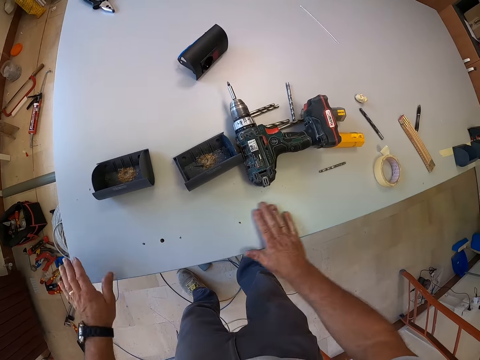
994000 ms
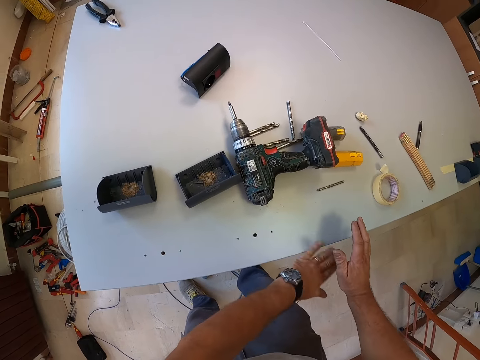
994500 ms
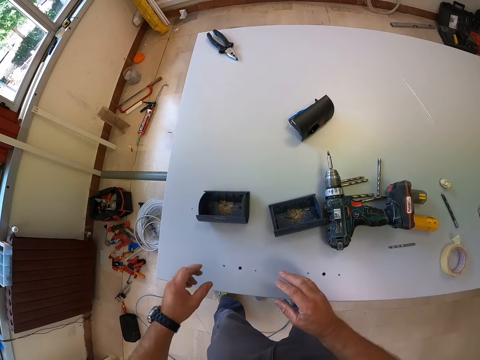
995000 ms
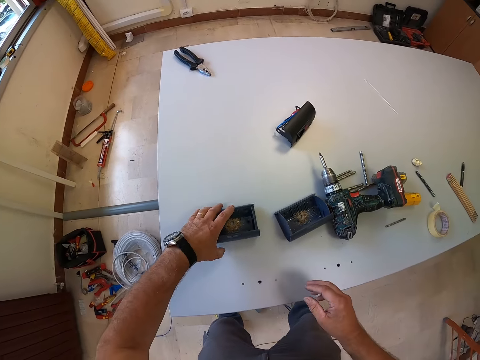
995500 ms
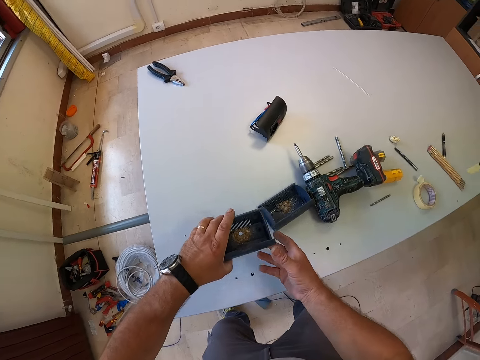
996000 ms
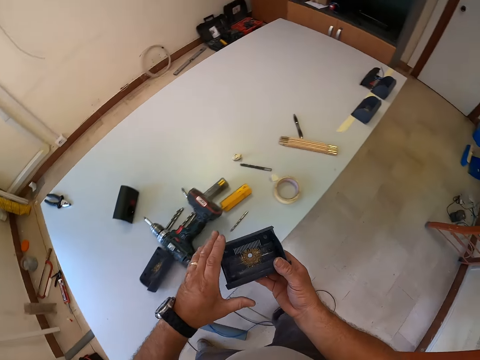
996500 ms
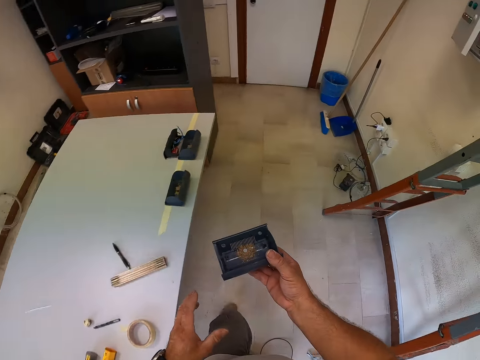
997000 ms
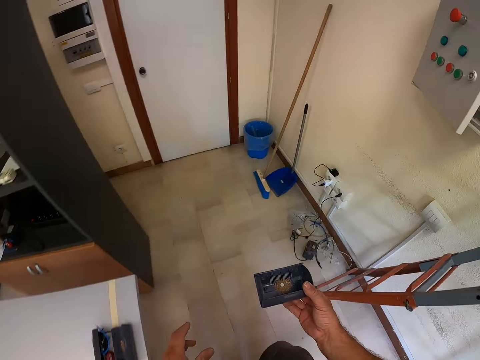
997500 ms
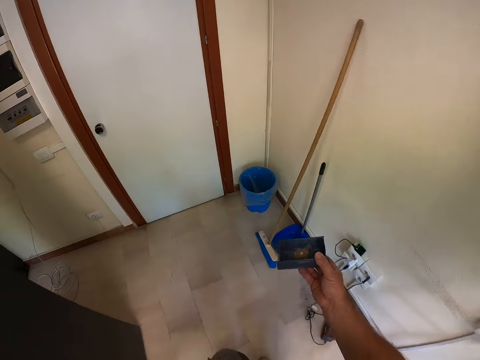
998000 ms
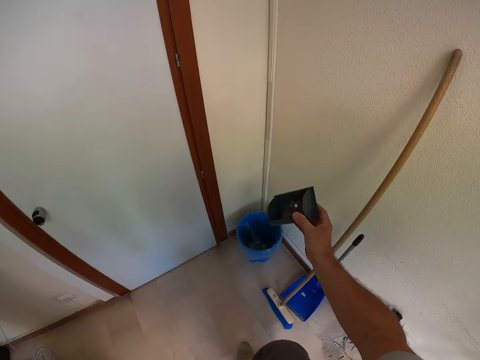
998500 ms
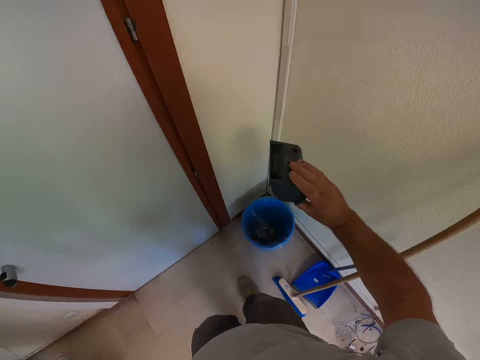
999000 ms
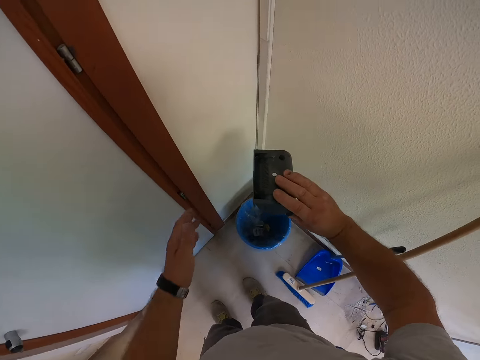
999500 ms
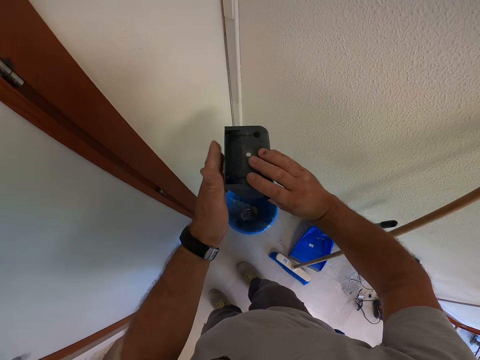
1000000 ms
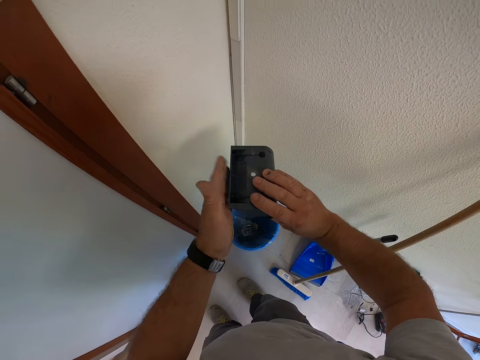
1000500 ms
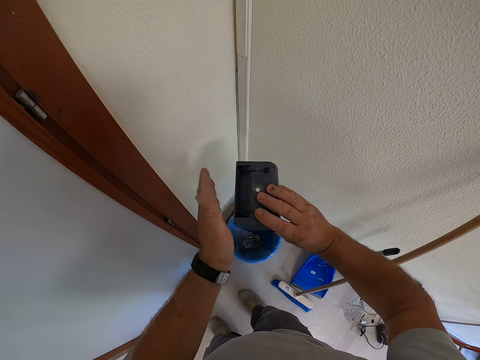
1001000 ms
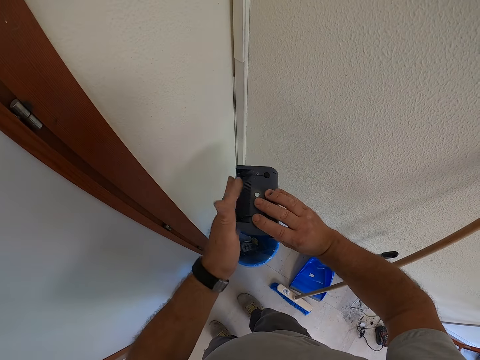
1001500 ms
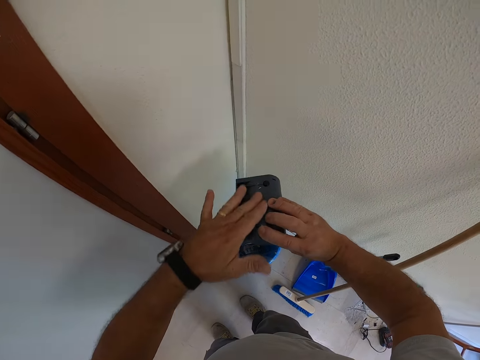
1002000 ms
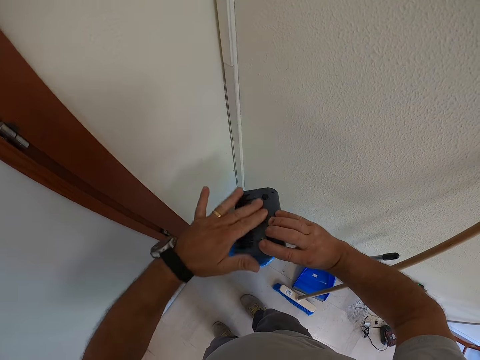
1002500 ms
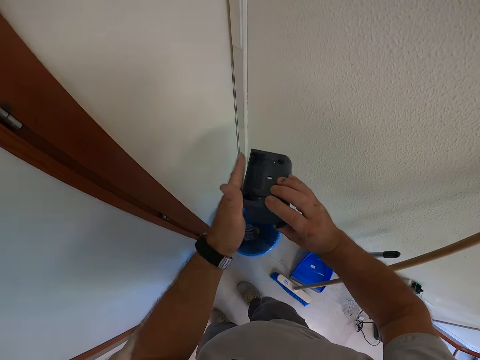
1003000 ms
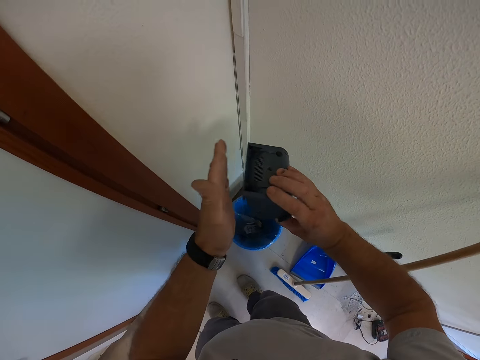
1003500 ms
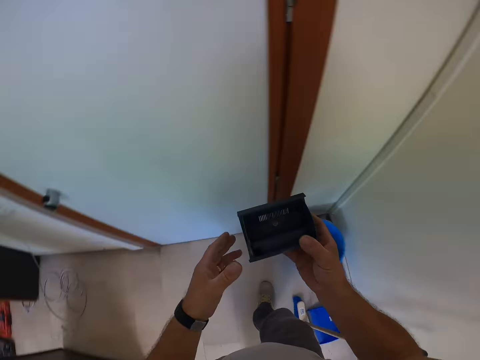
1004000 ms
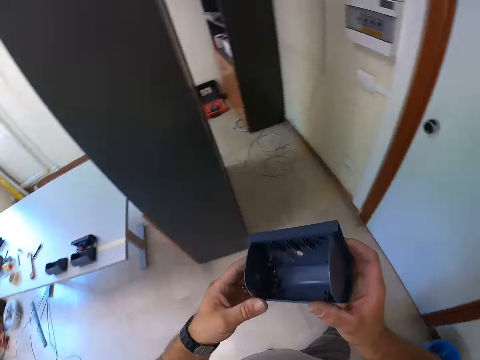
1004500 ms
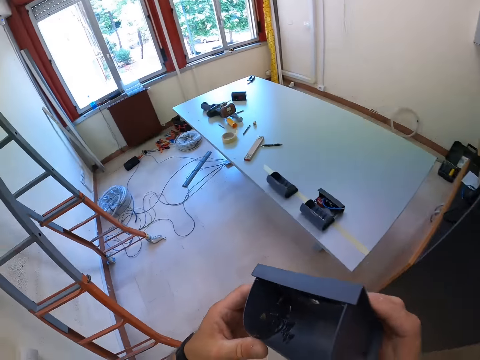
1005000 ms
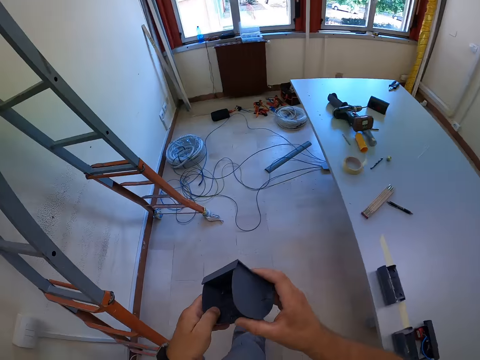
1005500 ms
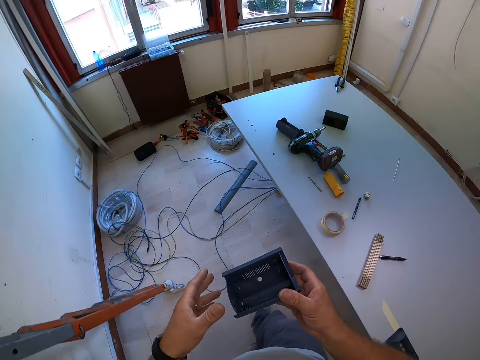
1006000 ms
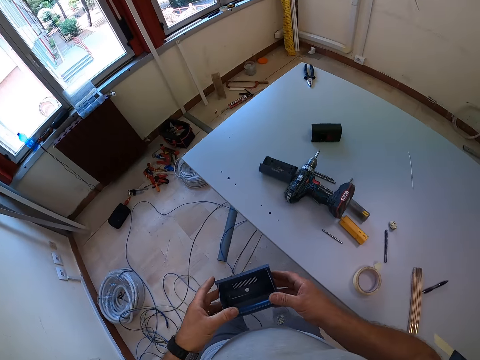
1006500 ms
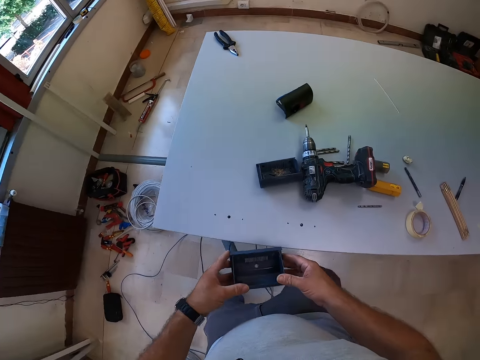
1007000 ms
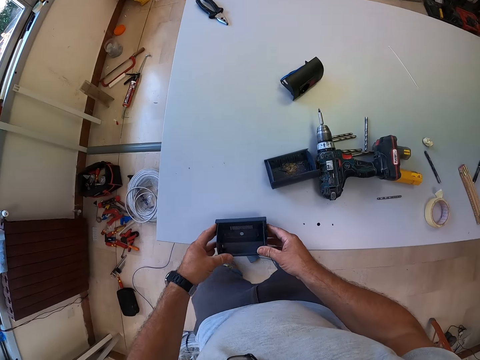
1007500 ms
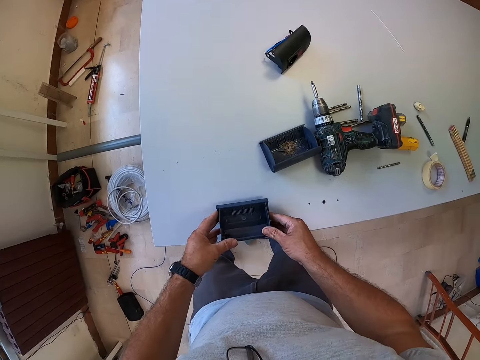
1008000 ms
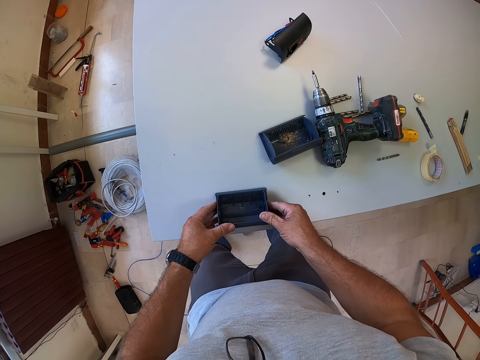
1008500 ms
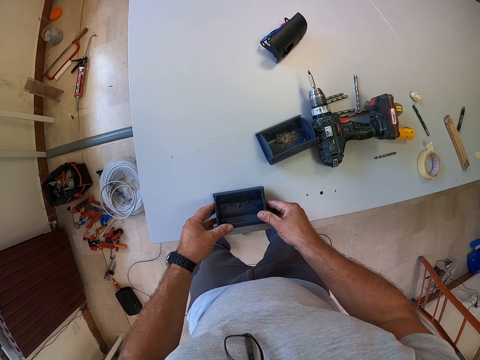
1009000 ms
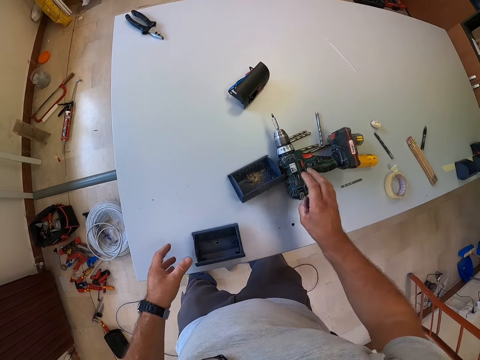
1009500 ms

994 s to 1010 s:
The camera wearer picks up the plastic box or mounting box. He walks towards the trash bin with the plastic box in his hand. He pours the dirt from the plastic box into the bin. He hits the plastic box with his left hand repeatedly. He rubs his hand on the mounting box. He taps his hand on the mounting box. He raises the plastic box. He walks towards the table. He places the plastic box on the table.

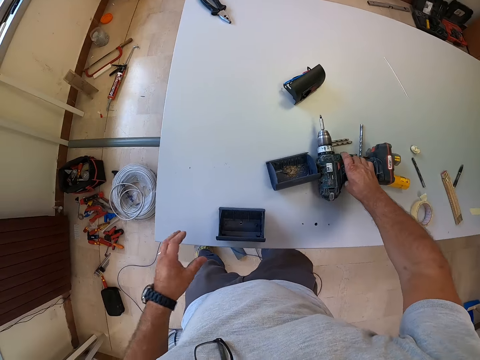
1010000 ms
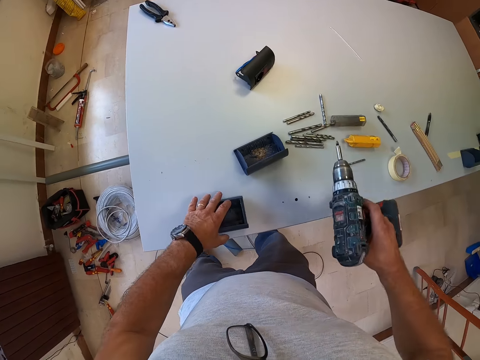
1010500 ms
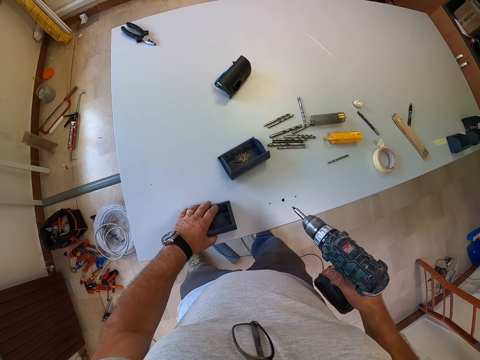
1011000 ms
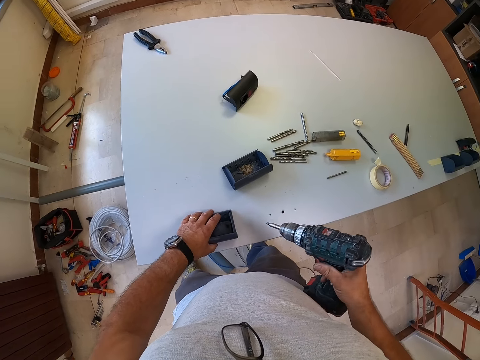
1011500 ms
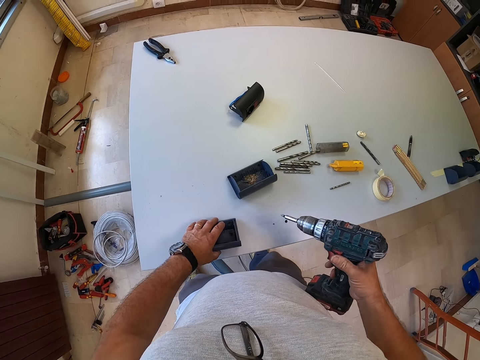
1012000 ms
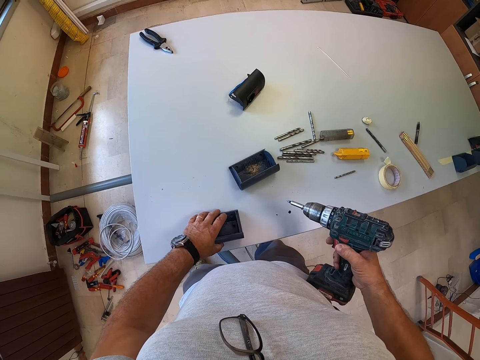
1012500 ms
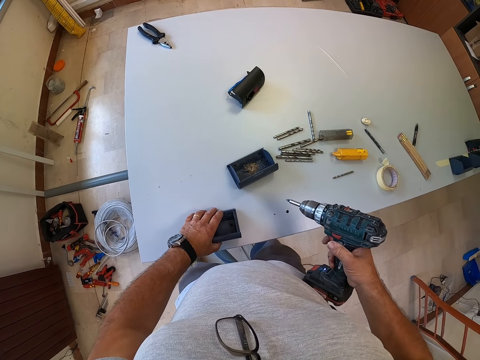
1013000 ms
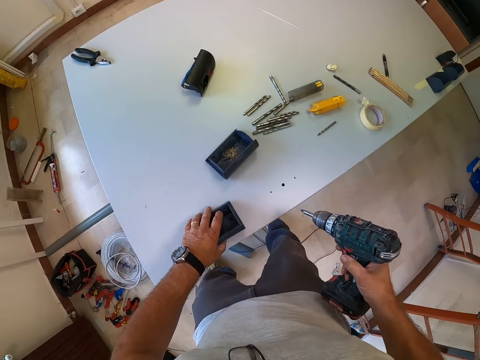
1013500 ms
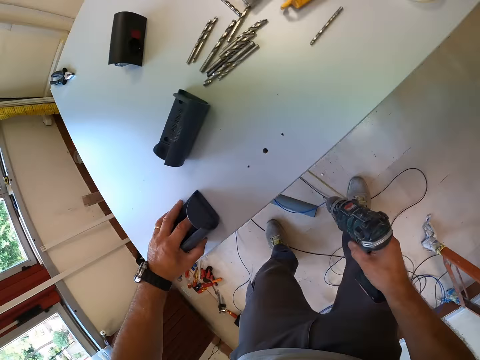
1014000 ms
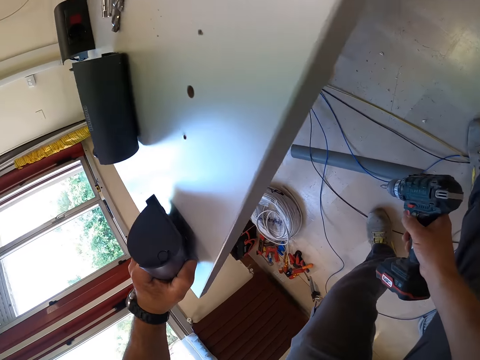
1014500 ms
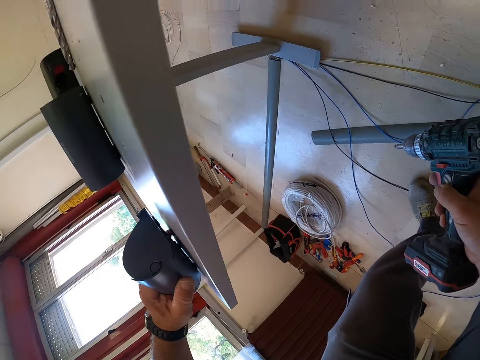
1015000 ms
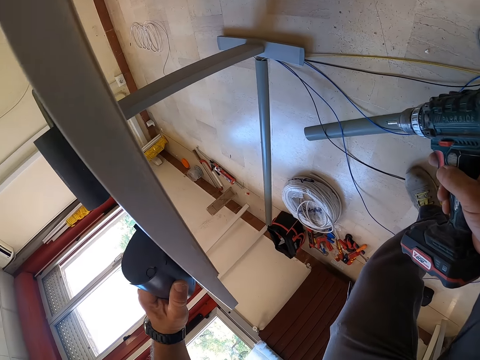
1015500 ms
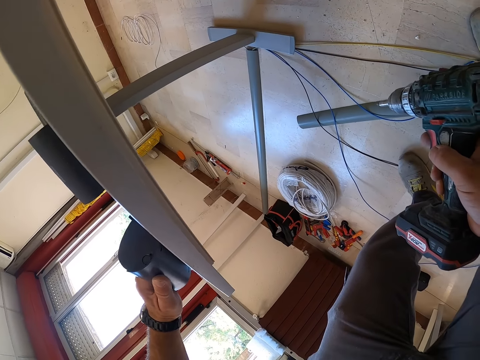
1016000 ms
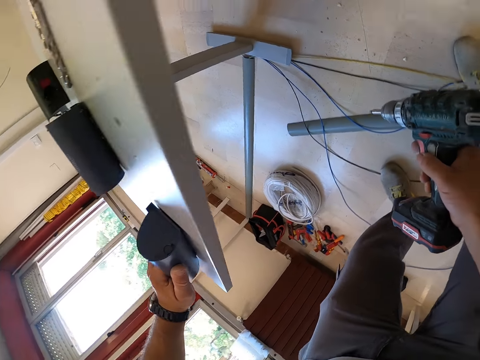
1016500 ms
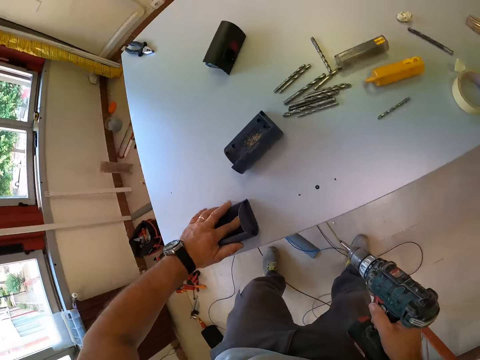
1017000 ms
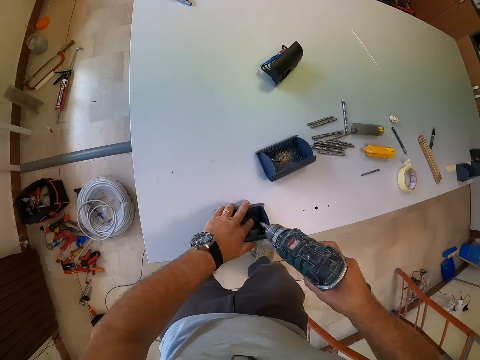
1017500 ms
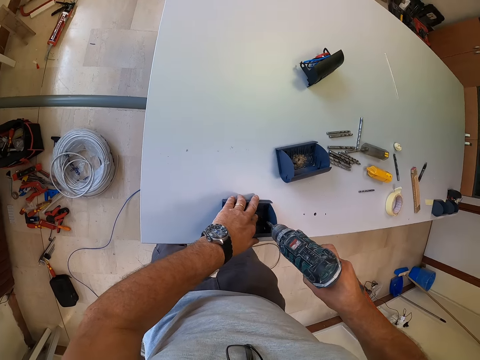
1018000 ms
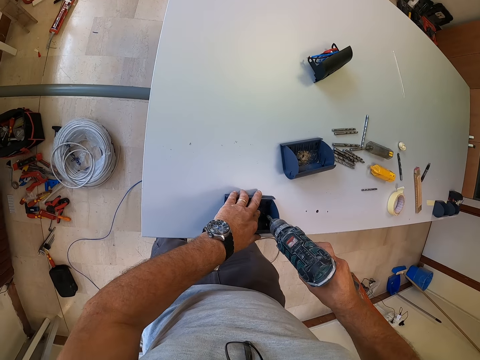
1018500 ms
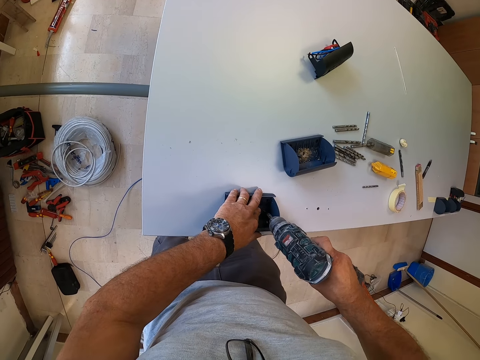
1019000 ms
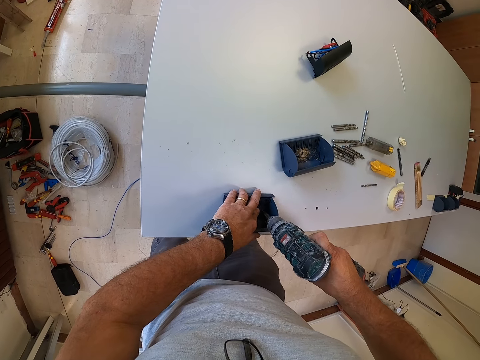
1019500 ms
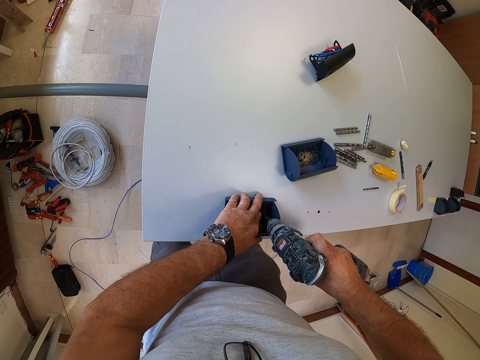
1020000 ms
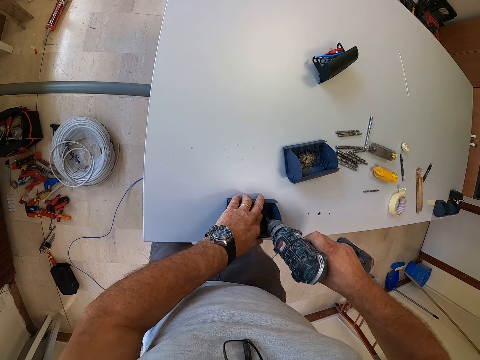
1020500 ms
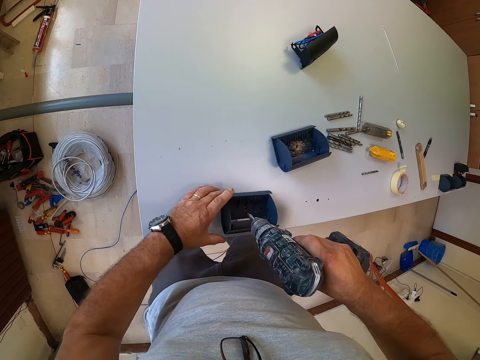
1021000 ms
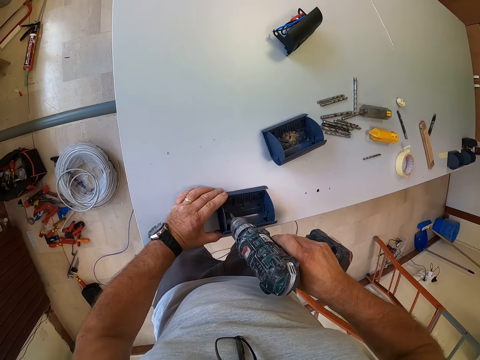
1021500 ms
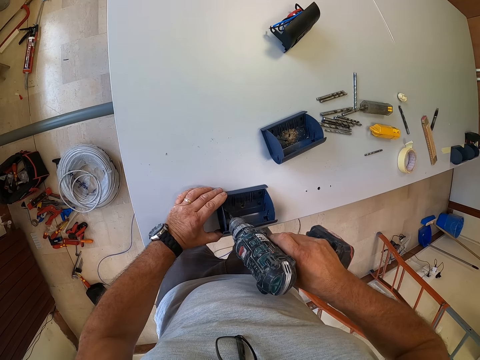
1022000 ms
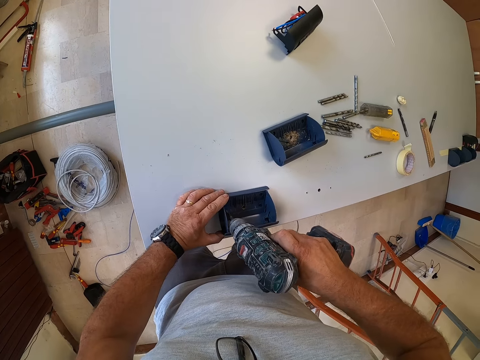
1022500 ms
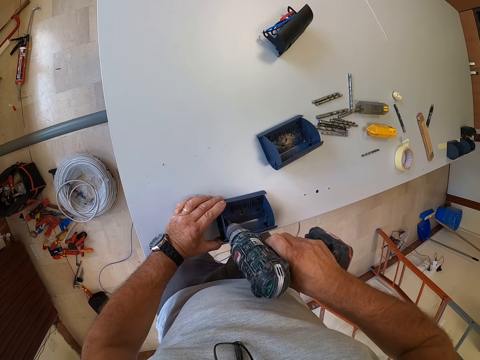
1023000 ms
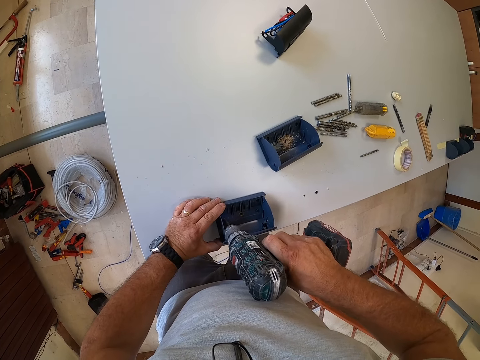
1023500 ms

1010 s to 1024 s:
The camera wearer picks up the cordless driver or drilling machine from the table with his right hand. He holds the plastic box in place with his left hand. He presses the drilling machine. He checks under the table. He stands upright. He drills the plastic box with the cordless driver. He drills the other side of the plastic box with the cordless driver.
